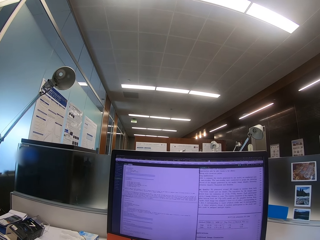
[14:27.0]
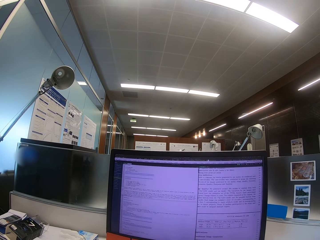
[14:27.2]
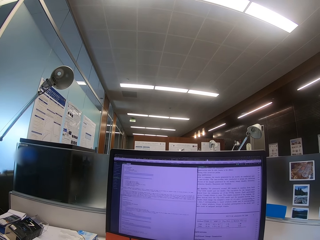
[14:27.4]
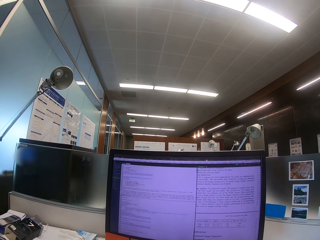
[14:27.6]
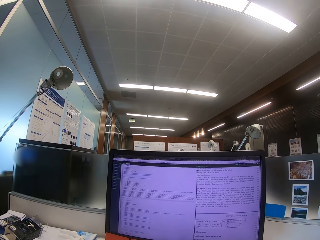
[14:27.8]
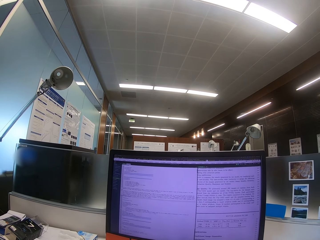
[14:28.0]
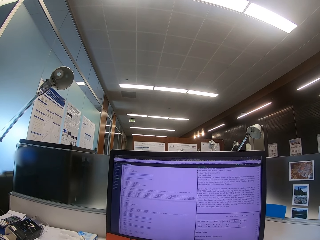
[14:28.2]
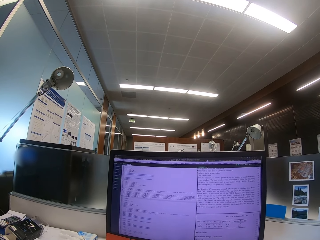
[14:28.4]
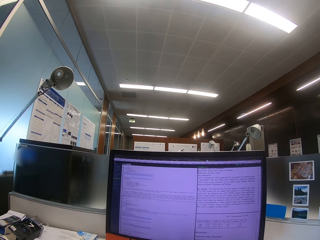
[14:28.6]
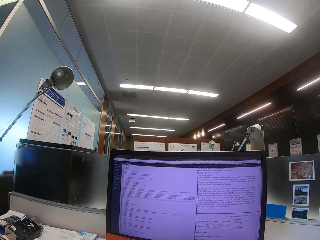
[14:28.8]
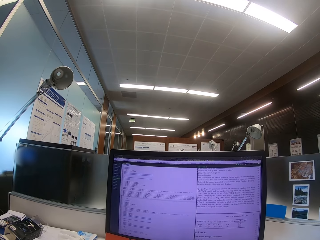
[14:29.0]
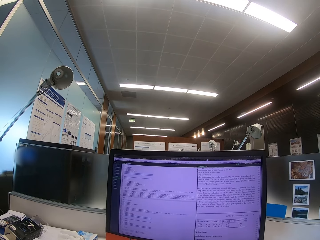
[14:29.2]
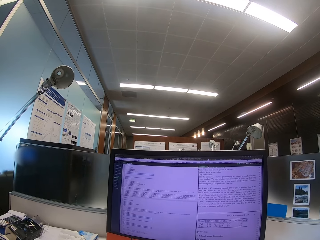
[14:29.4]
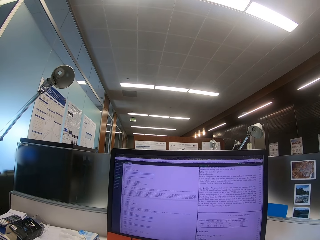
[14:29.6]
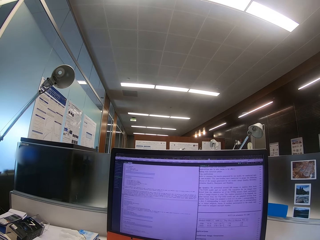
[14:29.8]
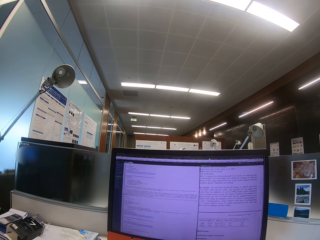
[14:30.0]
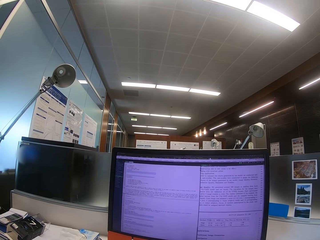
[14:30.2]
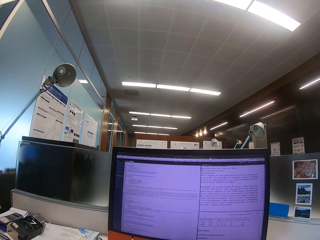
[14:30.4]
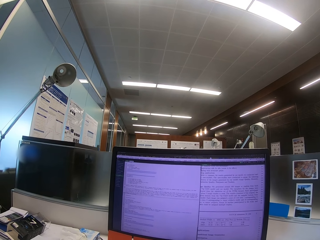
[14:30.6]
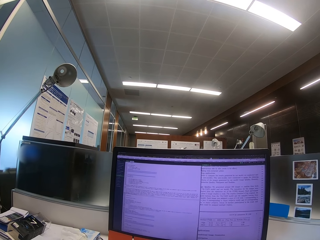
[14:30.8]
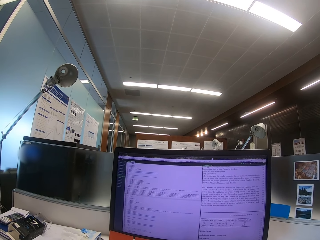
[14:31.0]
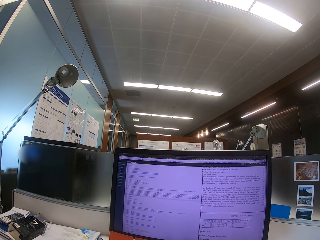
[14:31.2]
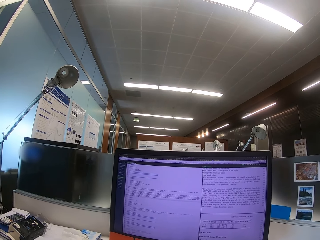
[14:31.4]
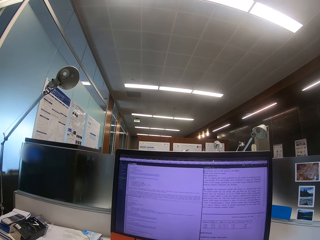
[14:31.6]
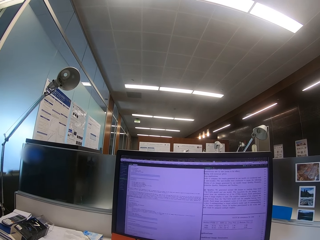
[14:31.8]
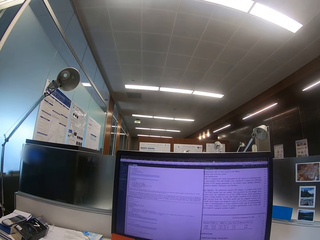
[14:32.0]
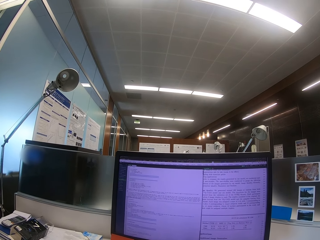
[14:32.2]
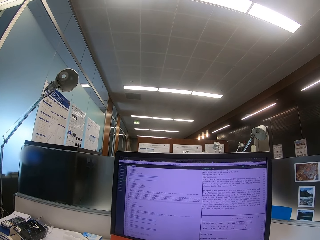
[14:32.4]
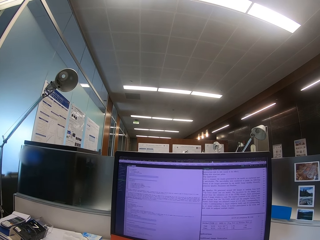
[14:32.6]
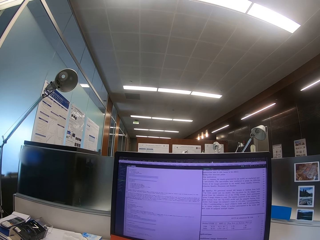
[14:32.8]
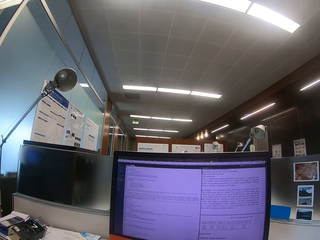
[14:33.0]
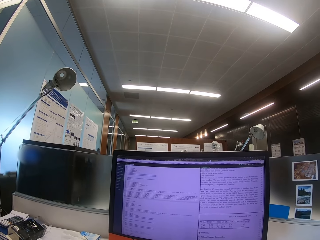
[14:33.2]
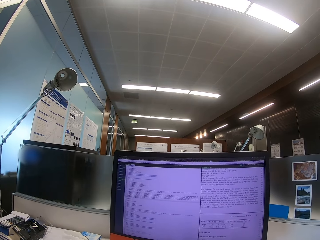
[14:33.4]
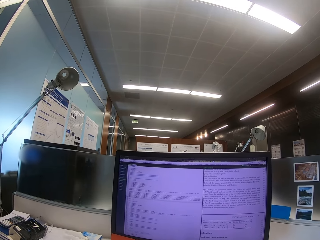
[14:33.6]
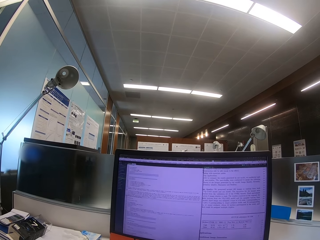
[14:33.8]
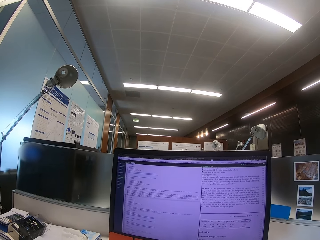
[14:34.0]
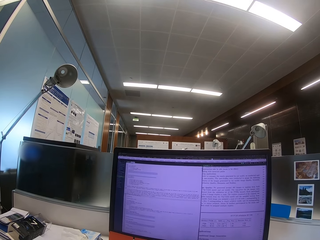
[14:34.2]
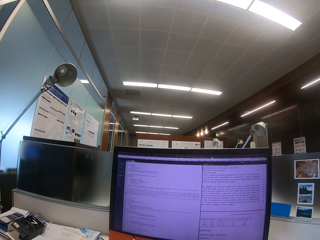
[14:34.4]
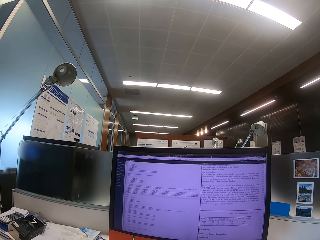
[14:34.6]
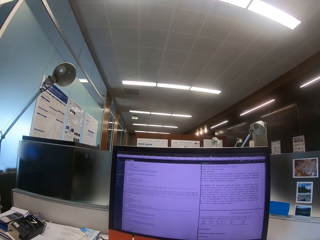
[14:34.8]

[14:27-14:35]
The camera wearer looks at the computer.

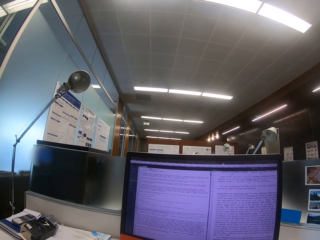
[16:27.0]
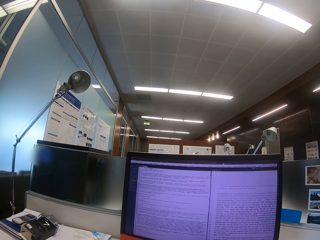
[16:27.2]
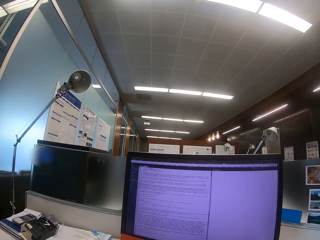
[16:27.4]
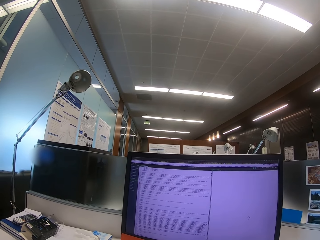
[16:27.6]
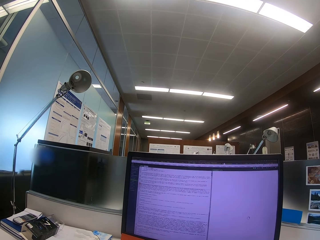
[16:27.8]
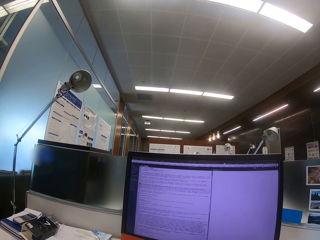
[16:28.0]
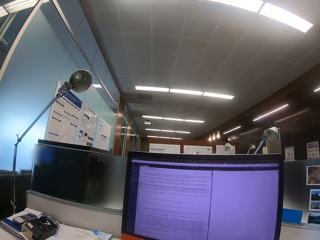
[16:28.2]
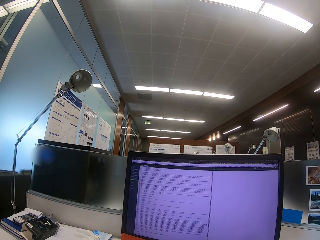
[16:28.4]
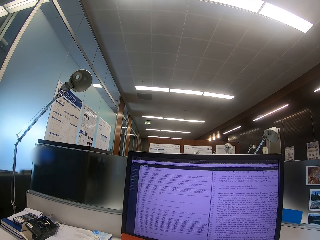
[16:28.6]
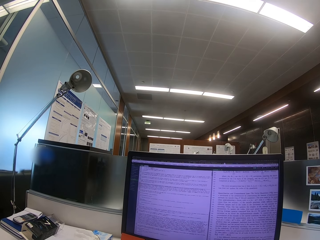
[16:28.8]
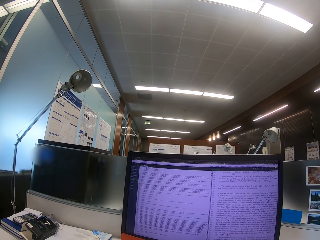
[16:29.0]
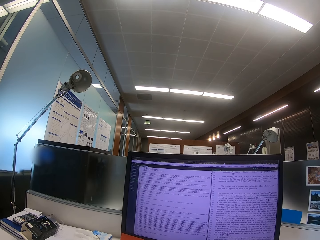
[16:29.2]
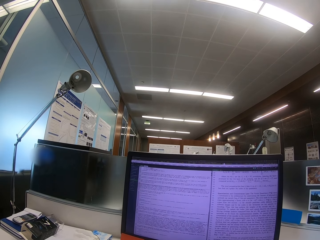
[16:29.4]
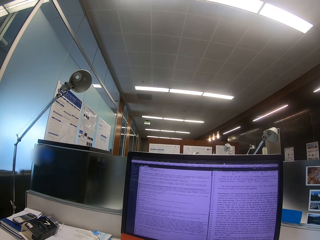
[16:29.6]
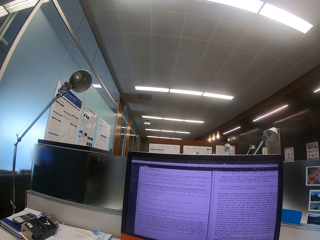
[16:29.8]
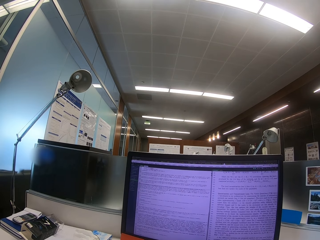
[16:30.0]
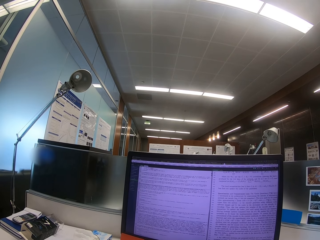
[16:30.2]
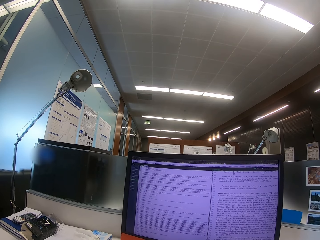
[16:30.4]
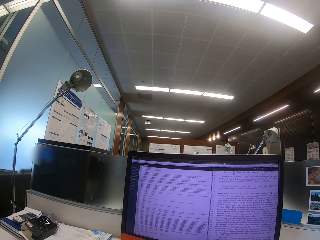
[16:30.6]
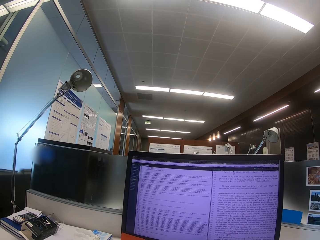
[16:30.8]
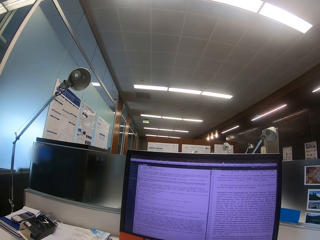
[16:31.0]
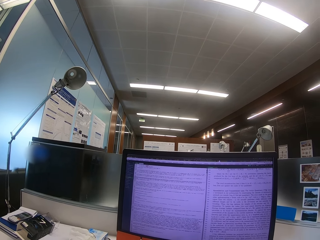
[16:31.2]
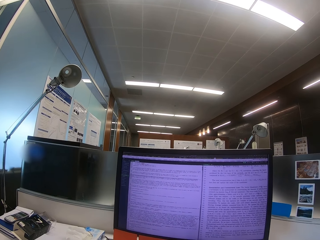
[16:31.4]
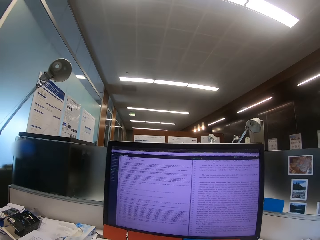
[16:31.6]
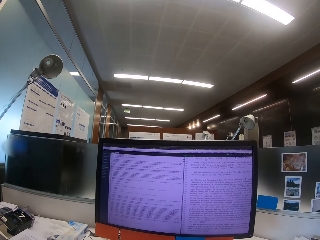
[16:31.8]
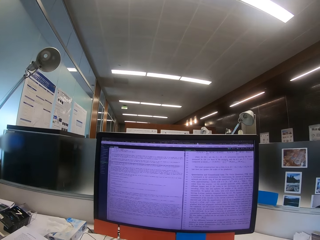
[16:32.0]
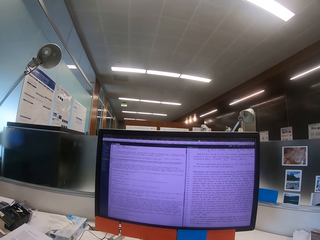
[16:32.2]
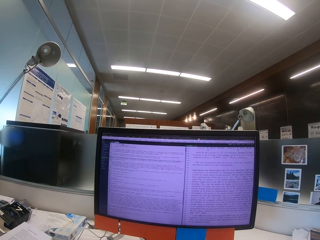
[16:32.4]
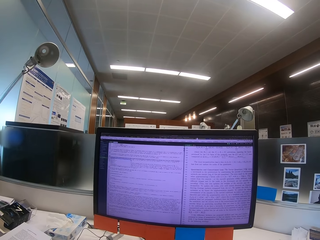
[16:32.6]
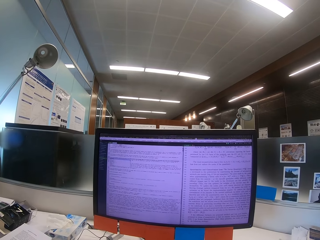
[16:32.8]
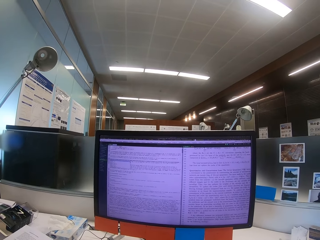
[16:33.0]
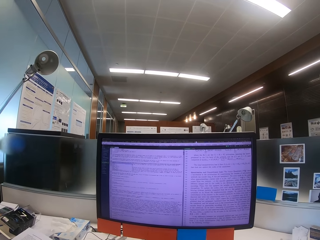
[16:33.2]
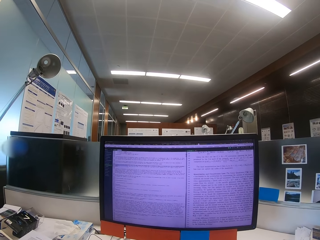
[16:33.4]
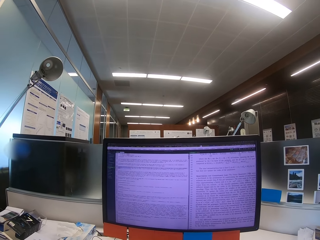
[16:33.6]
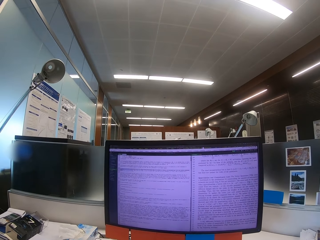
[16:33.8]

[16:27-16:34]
The camera wearer looks at the computer.

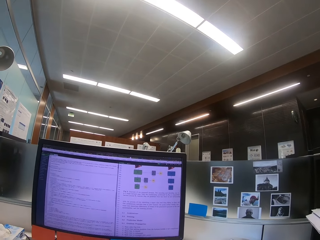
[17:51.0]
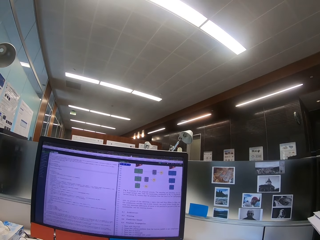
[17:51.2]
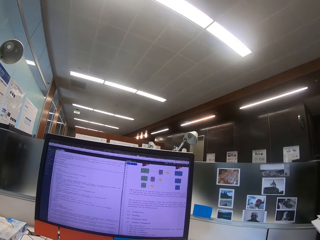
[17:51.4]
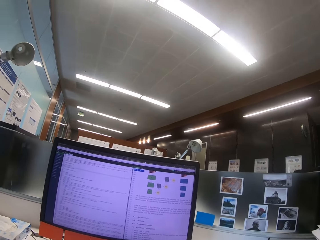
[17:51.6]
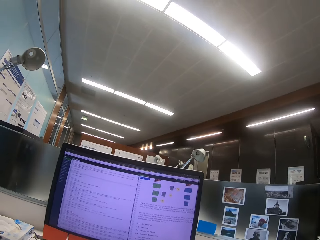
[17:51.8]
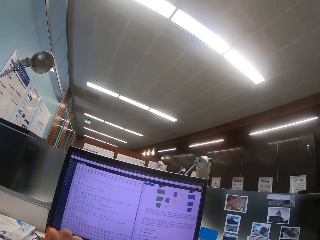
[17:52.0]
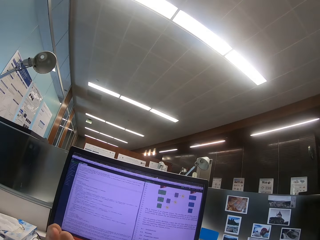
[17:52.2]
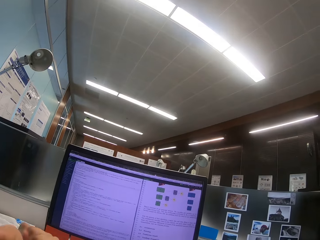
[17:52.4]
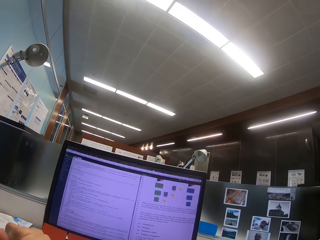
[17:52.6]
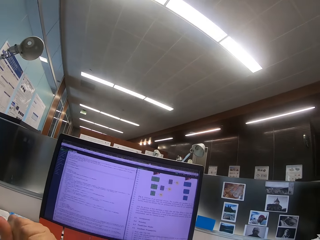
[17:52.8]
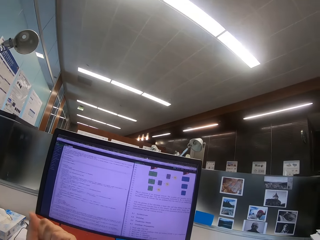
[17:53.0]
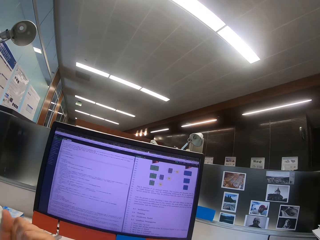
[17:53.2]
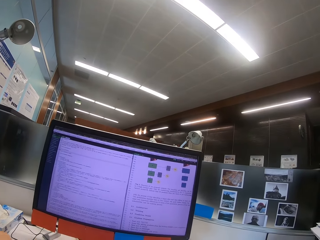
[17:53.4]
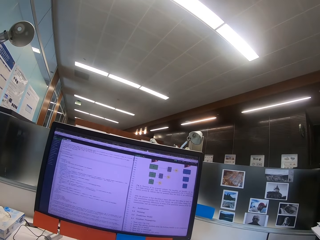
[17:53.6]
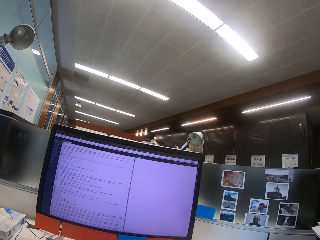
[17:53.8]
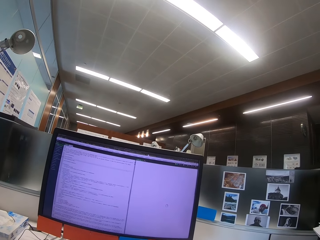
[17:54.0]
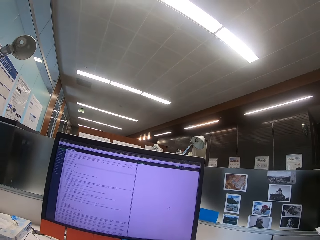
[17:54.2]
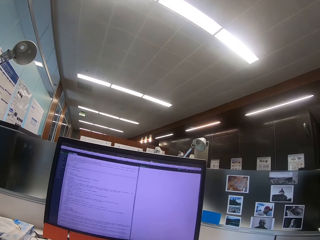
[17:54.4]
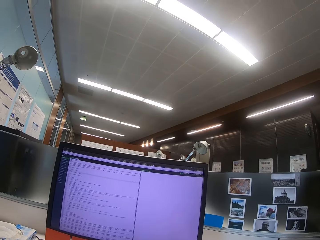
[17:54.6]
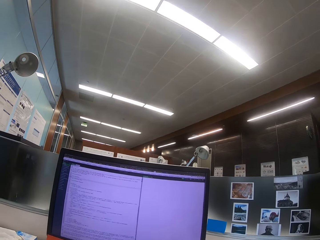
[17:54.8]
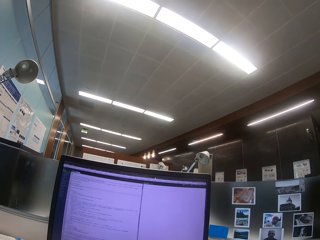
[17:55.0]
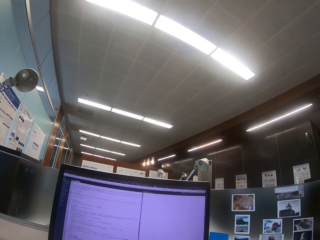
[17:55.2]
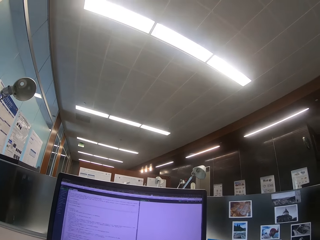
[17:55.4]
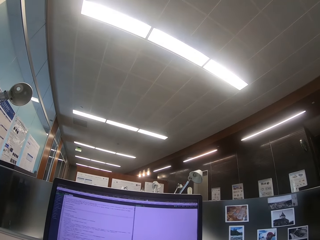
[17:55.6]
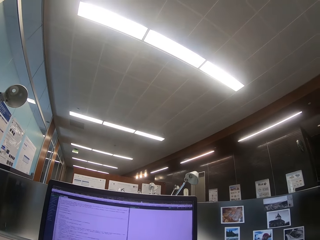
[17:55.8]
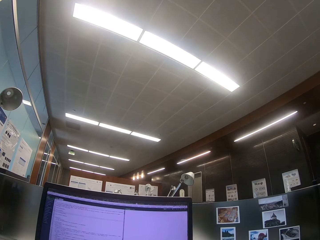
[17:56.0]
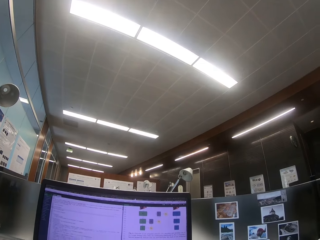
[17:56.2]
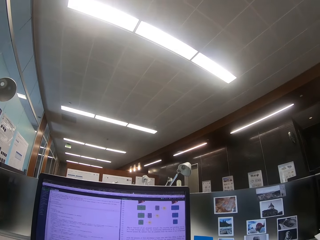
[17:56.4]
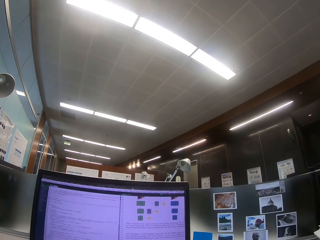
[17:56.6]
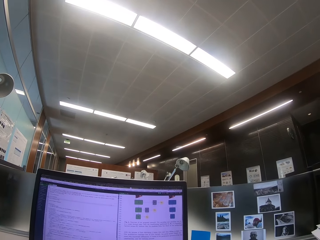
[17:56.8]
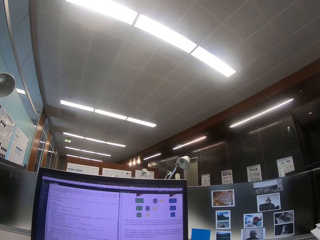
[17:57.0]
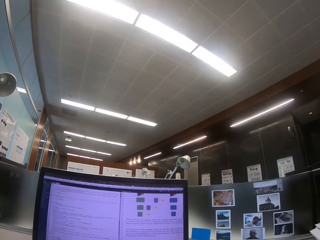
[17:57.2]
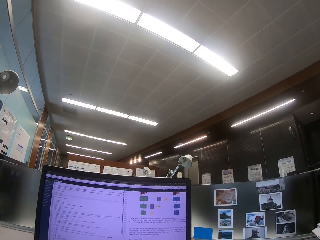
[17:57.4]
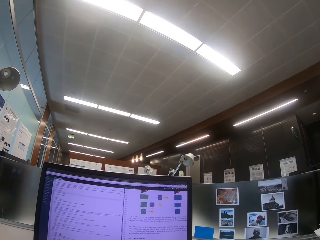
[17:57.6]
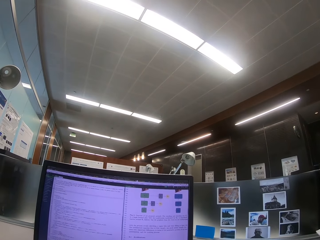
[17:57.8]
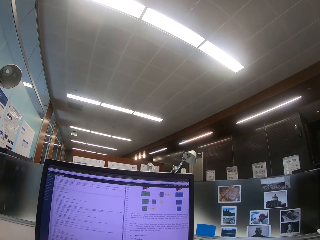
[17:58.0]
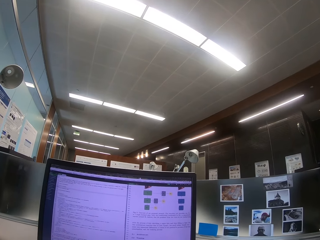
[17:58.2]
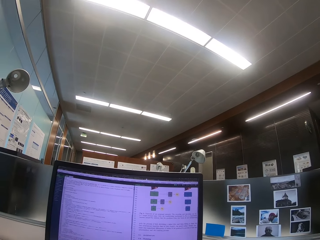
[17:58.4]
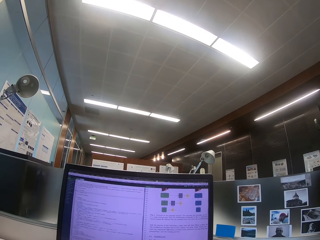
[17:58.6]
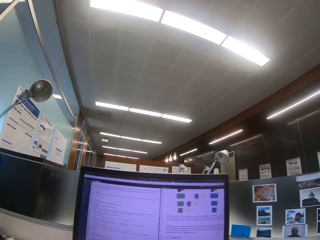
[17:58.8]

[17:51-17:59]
The camera wearer raises his hand. He looks at the computer.
